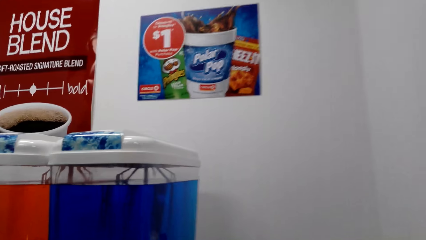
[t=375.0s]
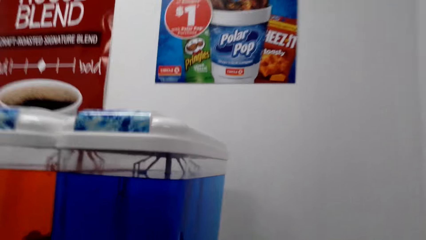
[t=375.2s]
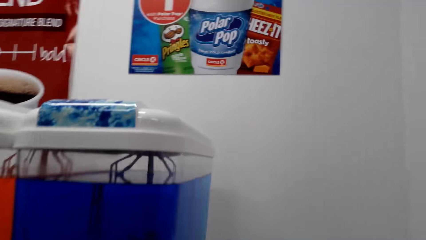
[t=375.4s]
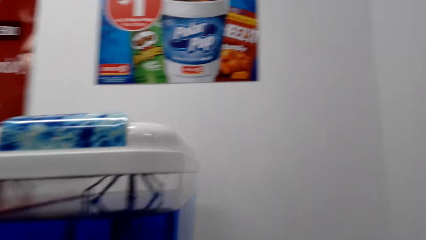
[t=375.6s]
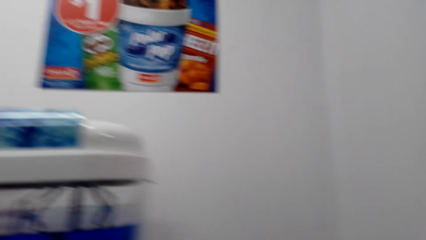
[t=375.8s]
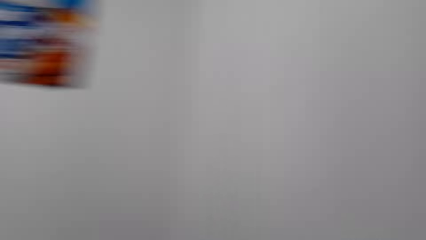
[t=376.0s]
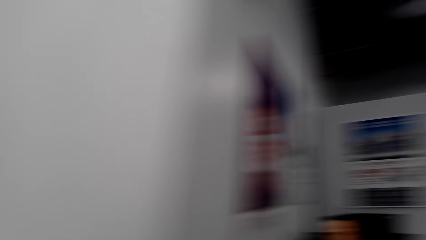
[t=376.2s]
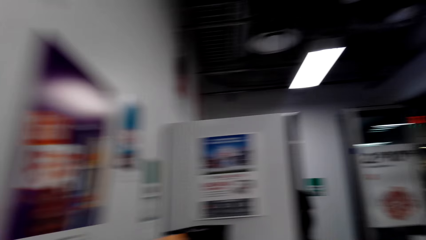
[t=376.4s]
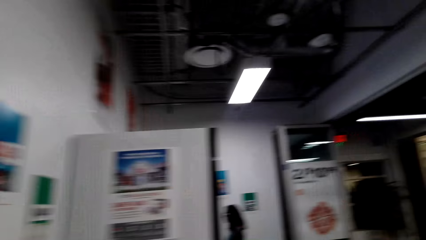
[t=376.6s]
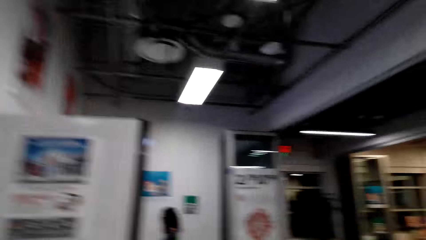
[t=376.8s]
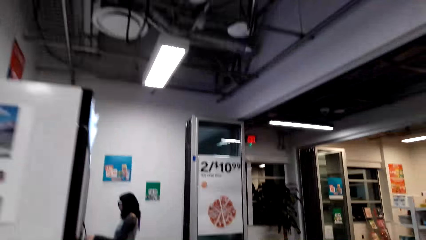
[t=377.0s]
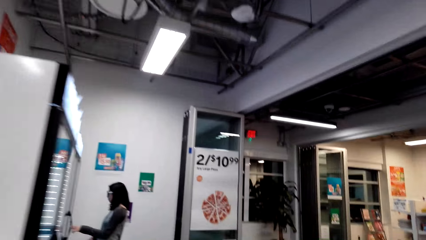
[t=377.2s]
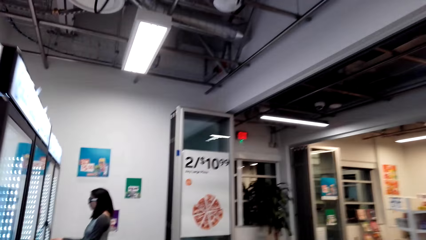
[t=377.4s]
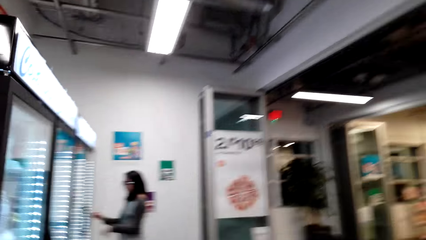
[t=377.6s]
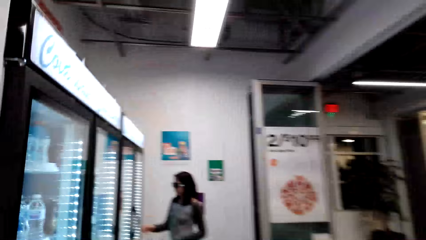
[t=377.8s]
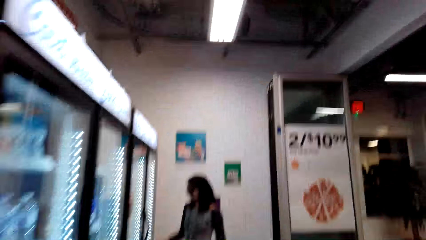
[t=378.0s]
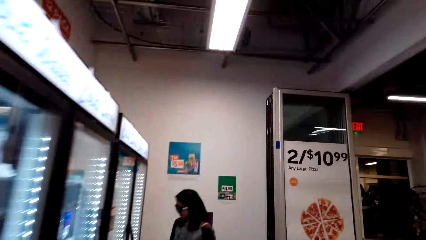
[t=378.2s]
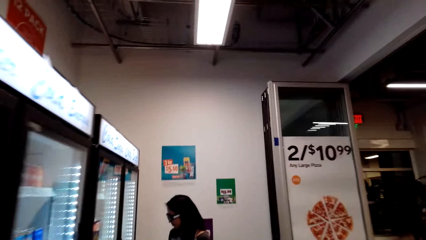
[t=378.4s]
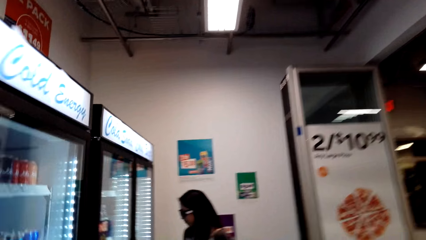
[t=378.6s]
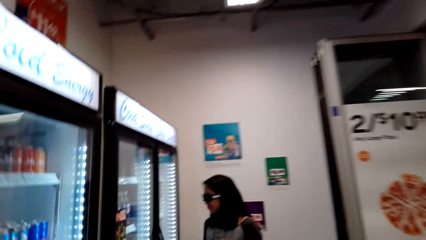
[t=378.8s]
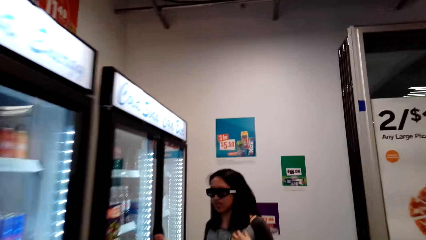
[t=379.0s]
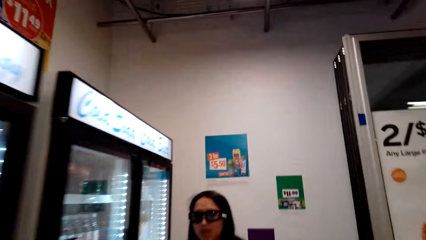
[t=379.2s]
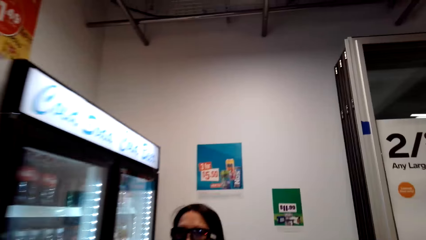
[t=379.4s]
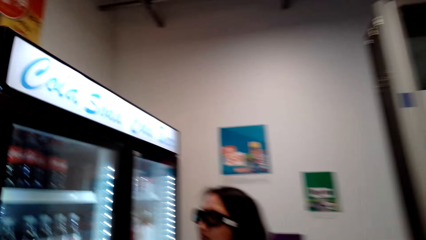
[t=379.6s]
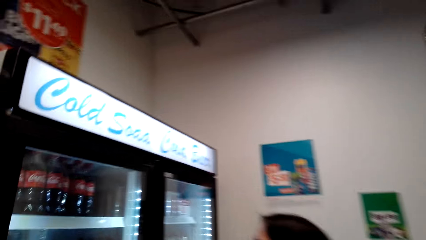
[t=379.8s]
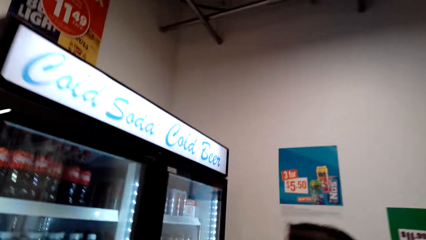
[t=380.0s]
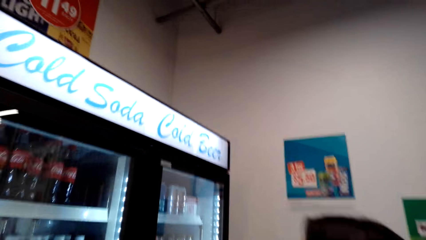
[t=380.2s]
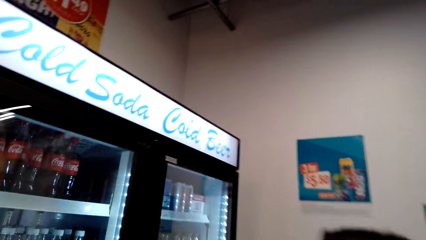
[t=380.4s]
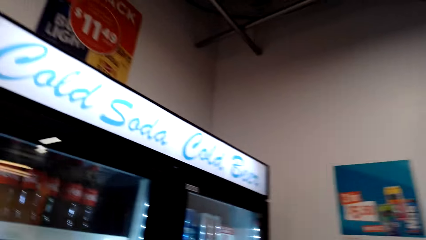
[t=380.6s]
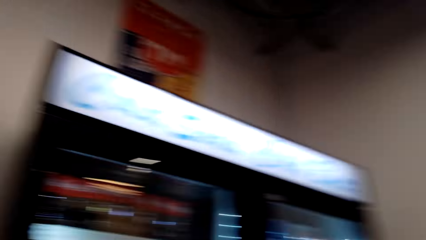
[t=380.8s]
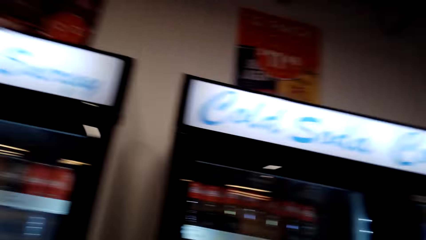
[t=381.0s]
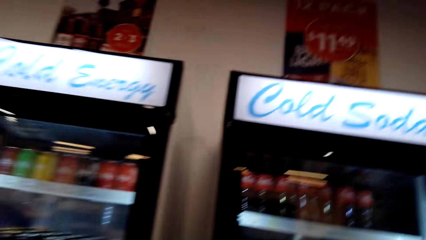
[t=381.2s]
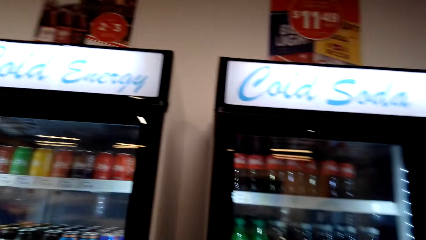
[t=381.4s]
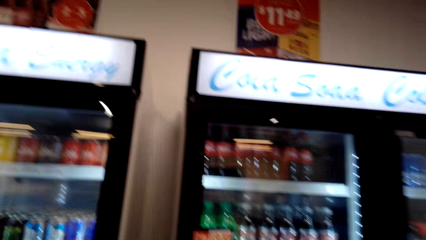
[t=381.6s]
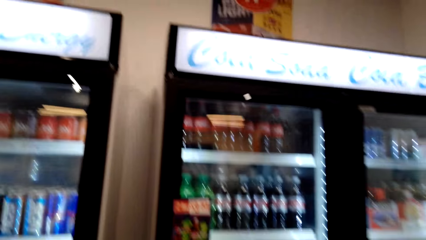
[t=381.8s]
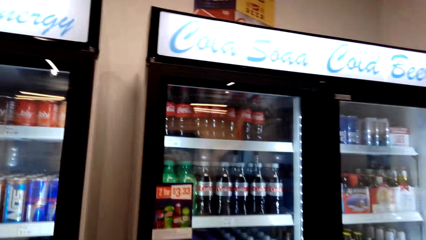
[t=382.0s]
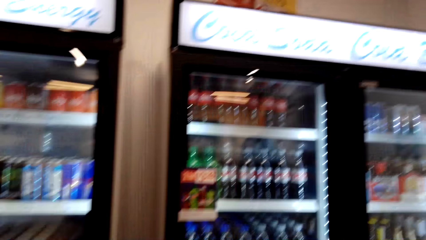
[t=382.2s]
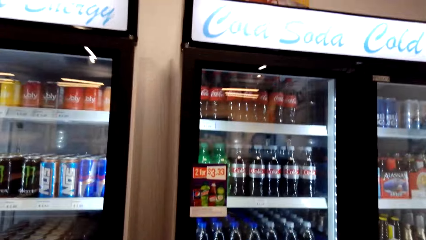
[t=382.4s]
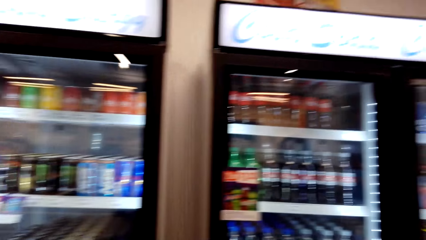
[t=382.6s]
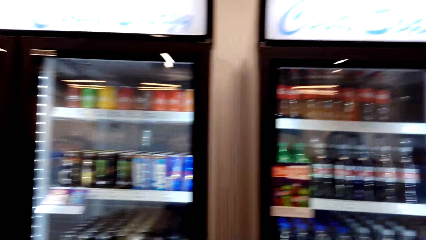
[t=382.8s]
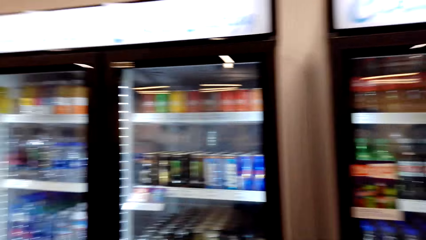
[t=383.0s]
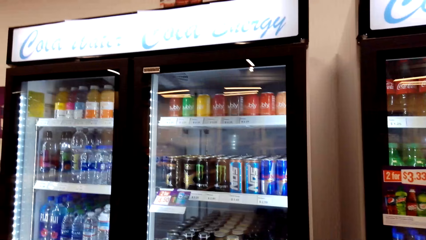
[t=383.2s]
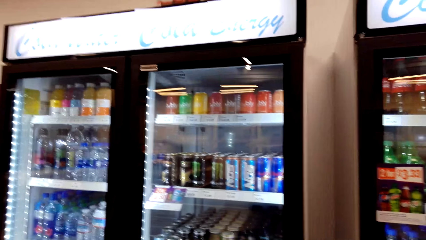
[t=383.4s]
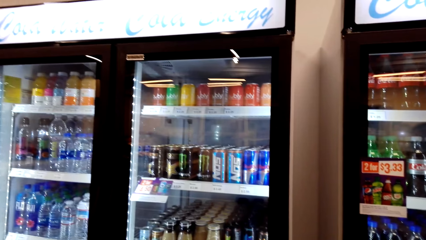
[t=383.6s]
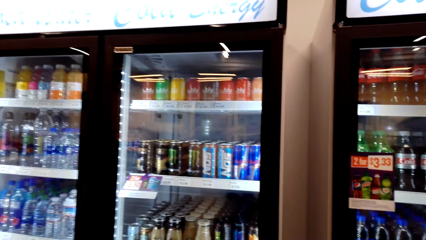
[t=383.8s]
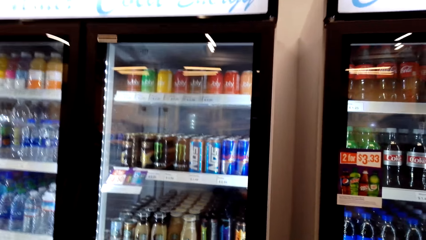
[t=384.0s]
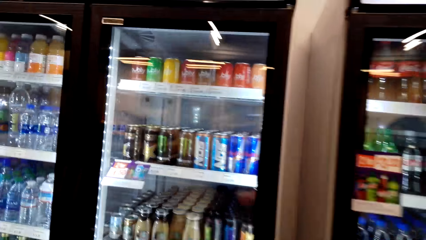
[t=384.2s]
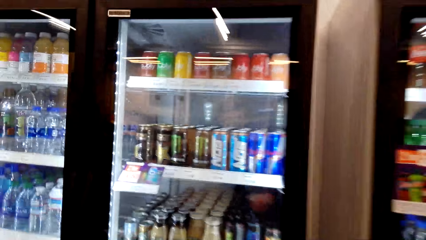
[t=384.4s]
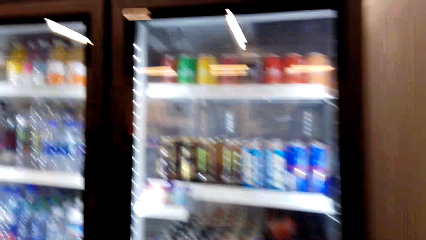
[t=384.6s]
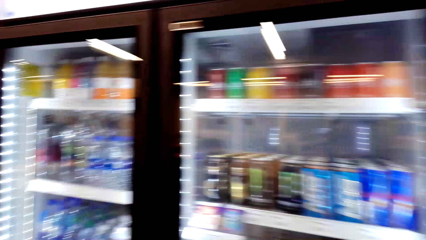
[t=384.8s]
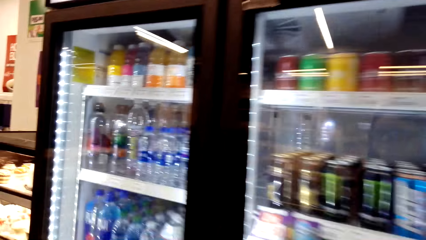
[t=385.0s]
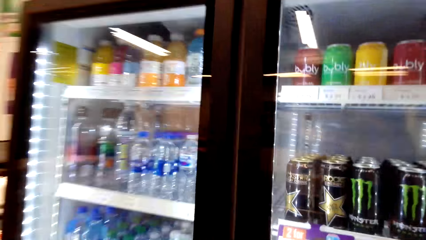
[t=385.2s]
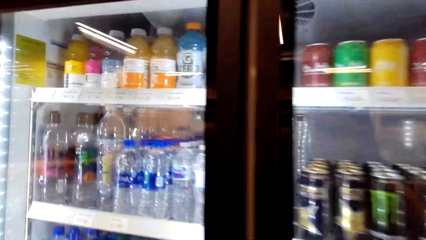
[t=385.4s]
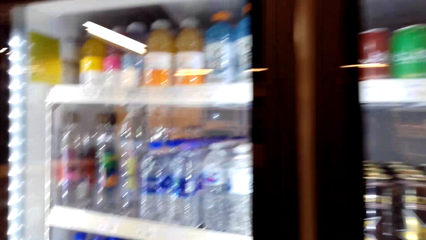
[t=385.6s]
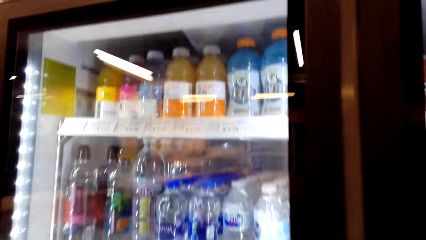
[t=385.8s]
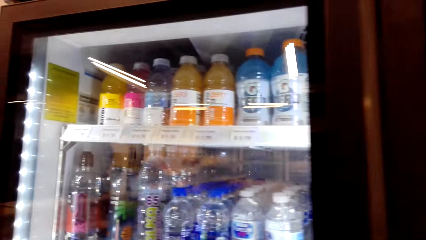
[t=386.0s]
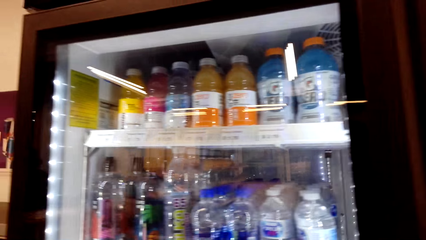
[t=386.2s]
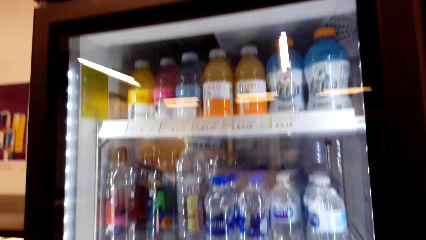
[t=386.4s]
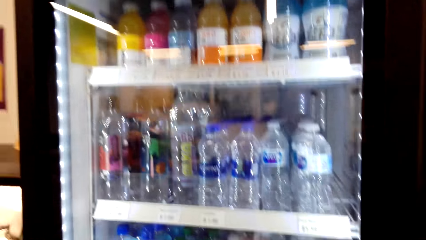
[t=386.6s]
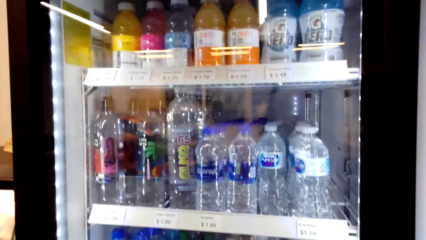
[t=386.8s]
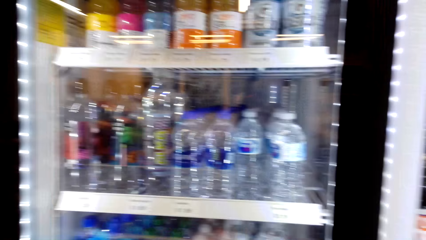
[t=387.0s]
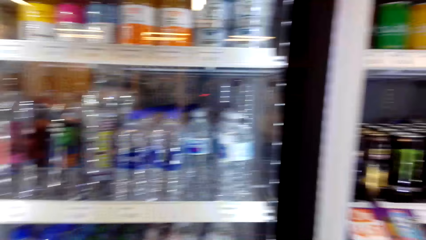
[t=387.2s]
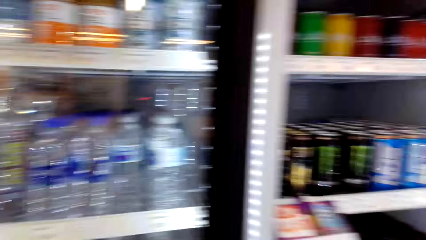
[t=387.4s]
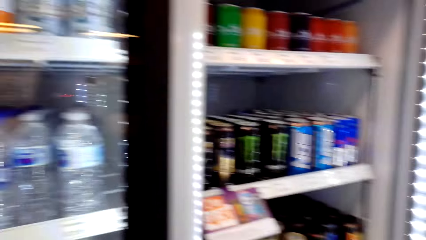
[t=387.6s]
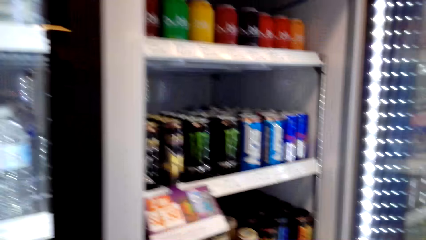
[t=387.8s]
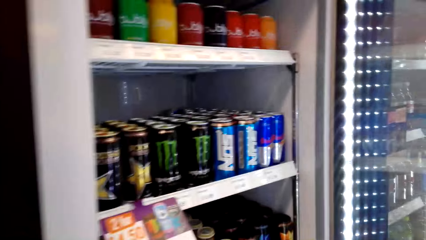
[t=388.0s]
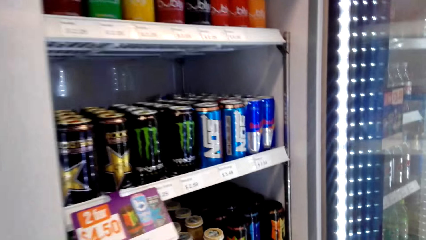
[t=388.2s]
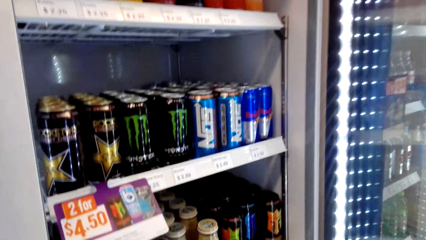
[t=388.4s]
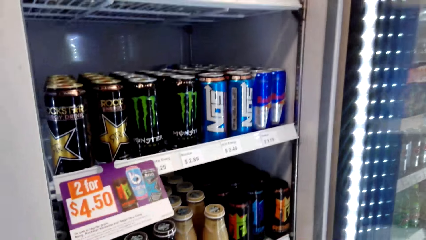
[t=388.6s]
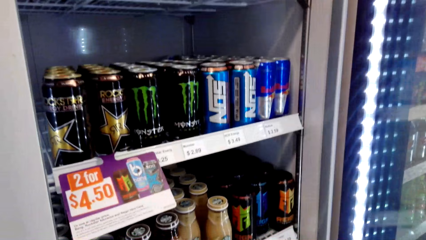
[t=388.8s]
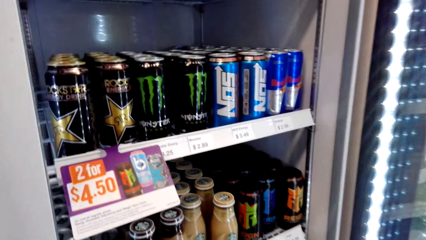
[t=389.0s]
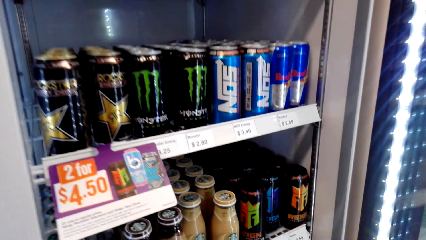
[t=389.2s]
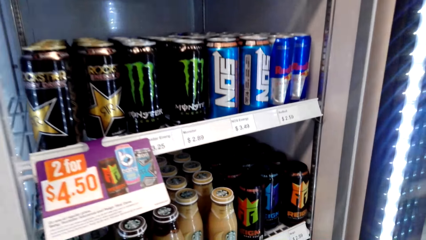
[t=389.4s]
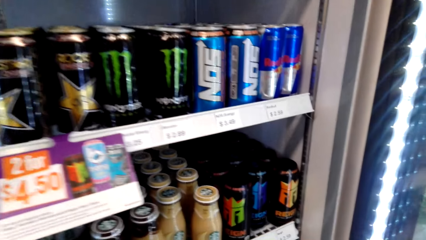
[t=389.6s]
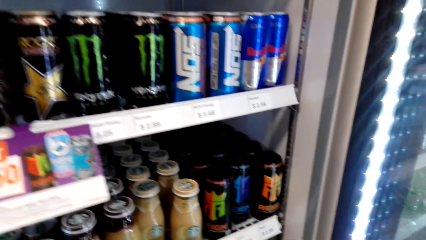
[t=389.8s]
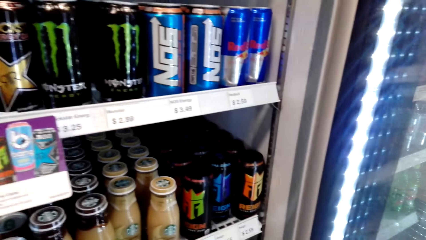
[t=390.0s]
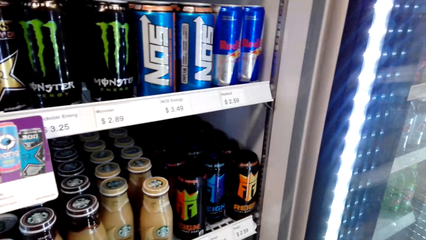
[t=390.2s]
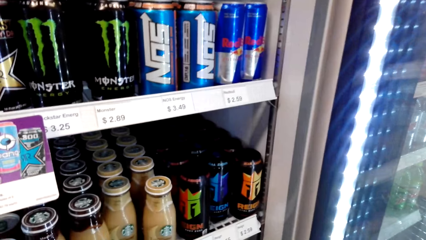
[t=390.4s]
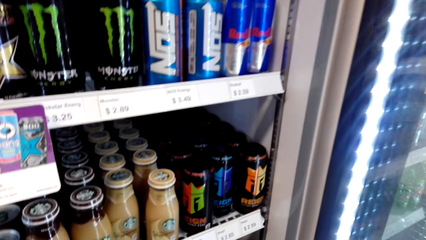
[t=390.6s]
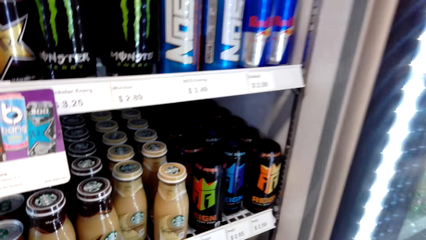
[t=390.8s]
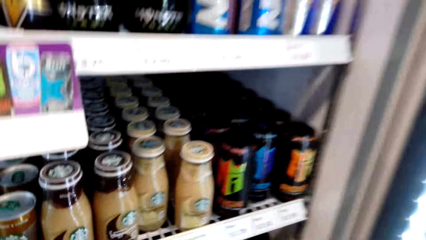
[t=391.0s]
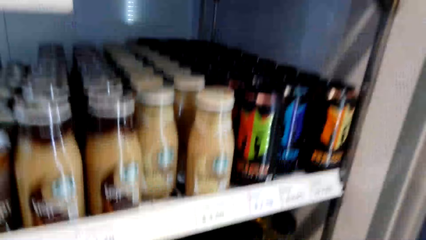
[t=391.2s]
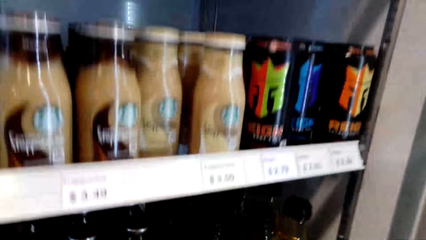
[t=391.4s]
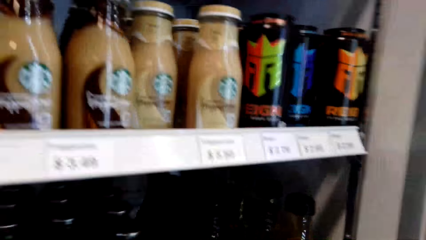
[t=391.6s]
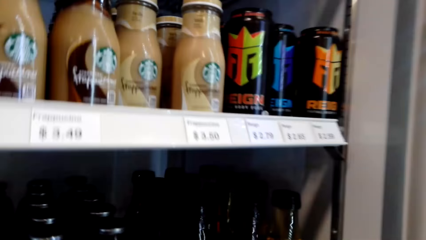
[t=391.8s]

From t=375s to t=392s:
The camera wearer walks back to the supermarket fridge. They open the supermarket fridge.
